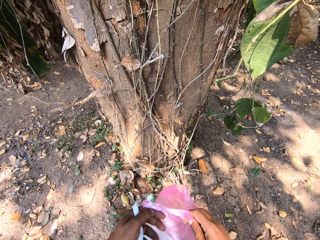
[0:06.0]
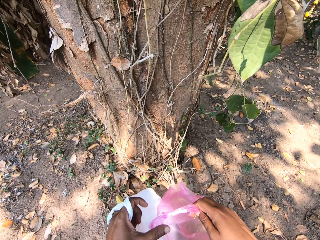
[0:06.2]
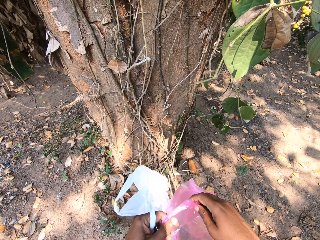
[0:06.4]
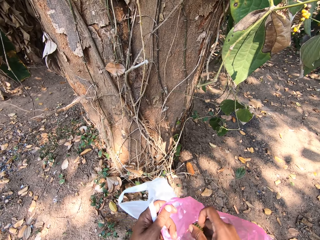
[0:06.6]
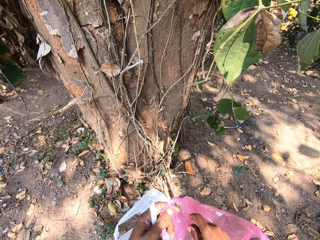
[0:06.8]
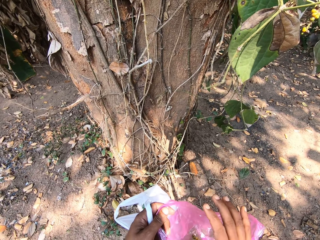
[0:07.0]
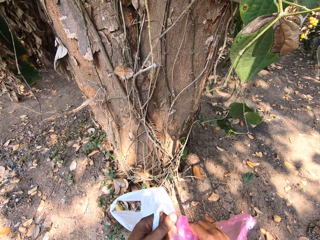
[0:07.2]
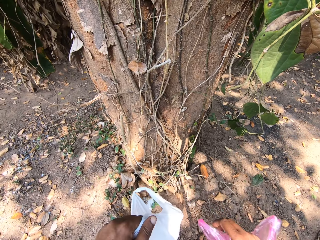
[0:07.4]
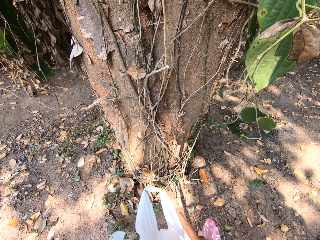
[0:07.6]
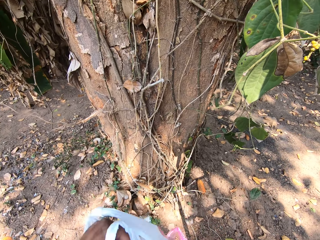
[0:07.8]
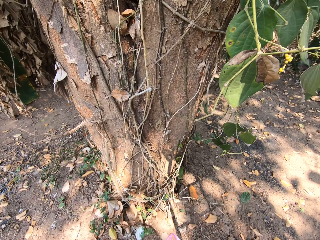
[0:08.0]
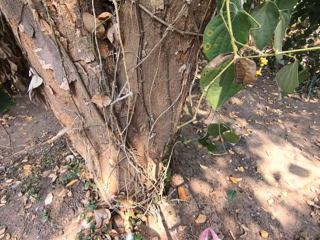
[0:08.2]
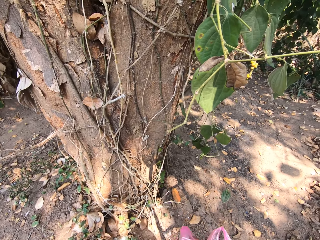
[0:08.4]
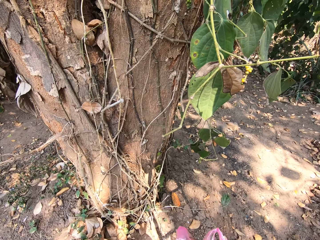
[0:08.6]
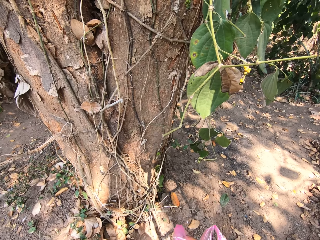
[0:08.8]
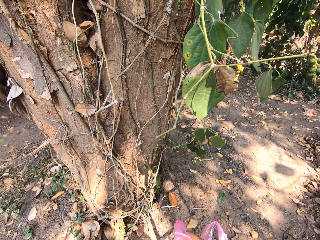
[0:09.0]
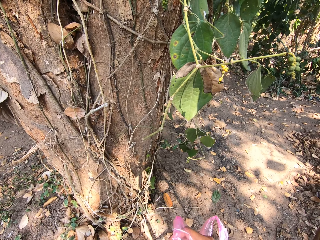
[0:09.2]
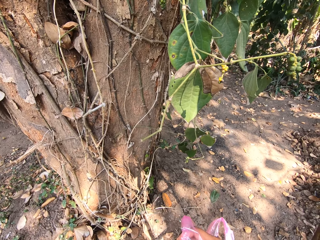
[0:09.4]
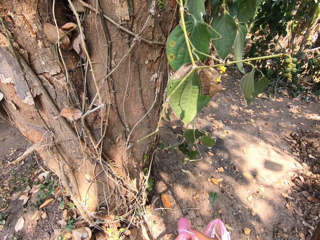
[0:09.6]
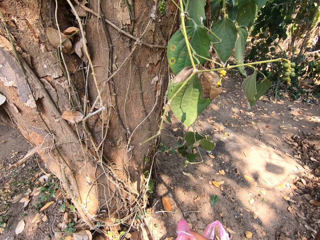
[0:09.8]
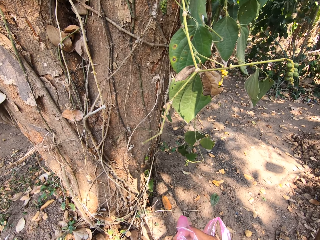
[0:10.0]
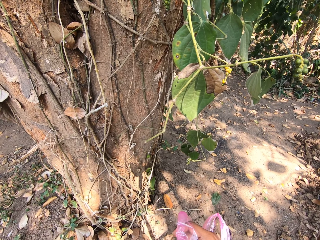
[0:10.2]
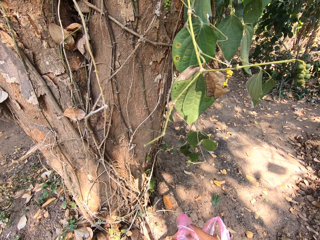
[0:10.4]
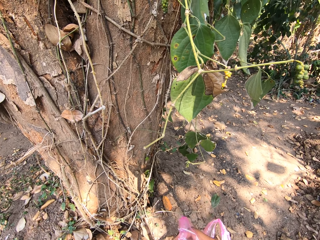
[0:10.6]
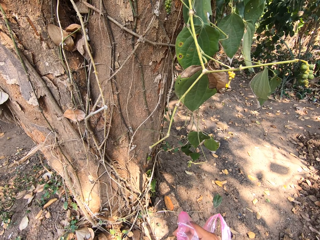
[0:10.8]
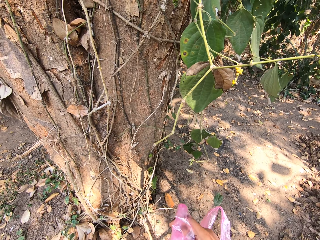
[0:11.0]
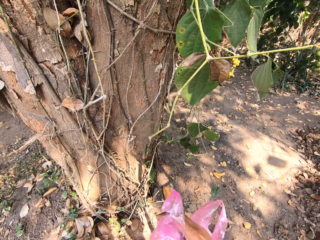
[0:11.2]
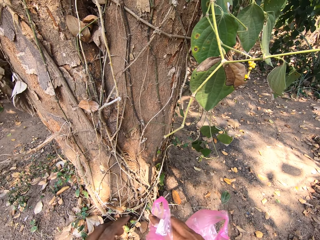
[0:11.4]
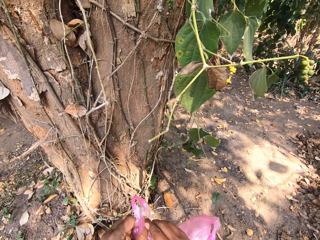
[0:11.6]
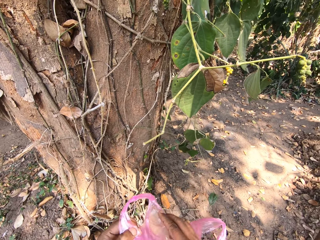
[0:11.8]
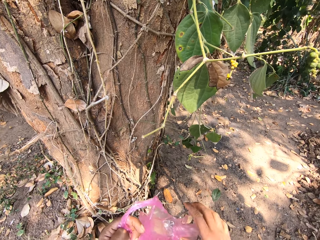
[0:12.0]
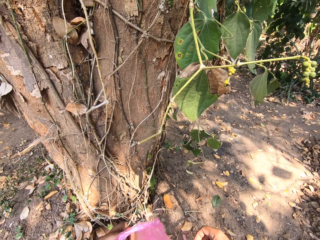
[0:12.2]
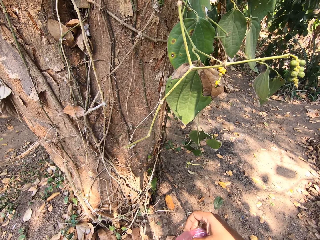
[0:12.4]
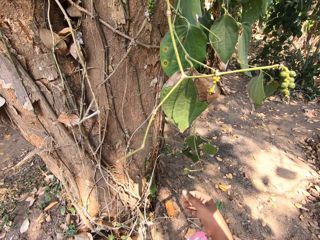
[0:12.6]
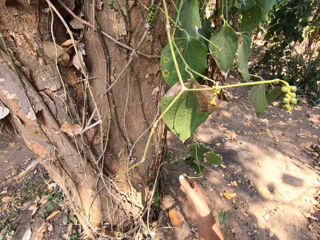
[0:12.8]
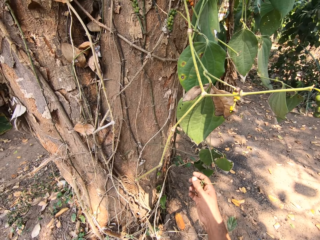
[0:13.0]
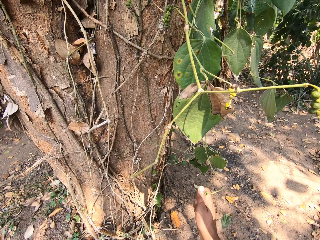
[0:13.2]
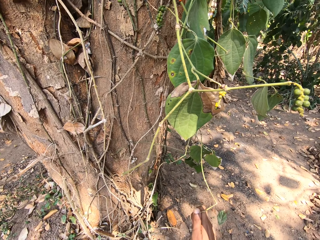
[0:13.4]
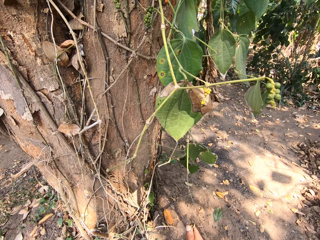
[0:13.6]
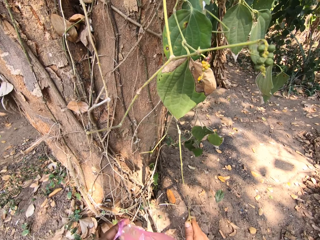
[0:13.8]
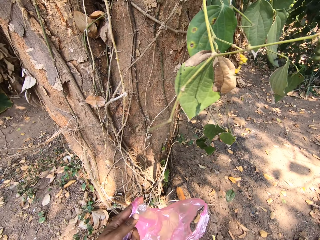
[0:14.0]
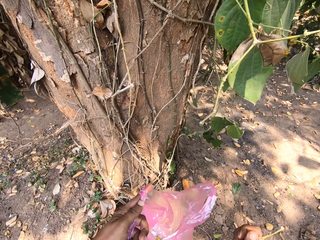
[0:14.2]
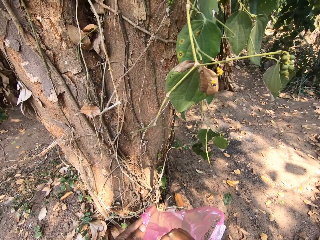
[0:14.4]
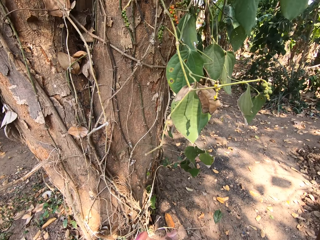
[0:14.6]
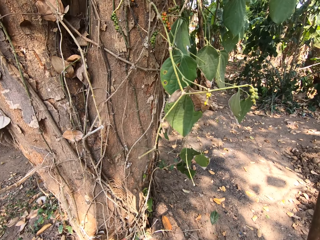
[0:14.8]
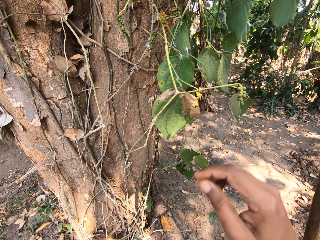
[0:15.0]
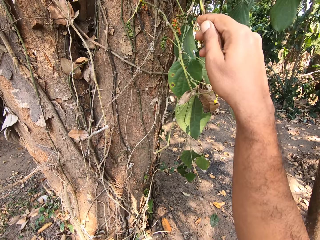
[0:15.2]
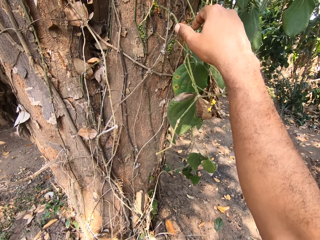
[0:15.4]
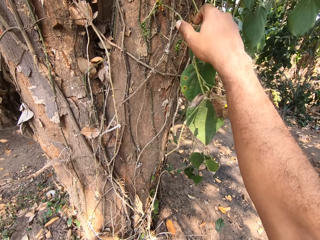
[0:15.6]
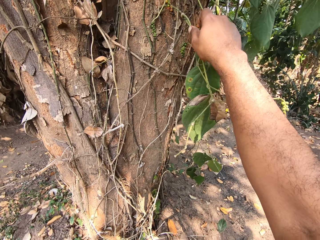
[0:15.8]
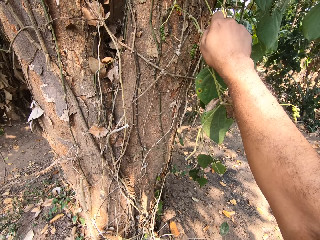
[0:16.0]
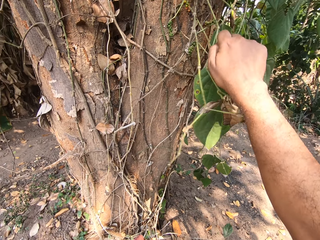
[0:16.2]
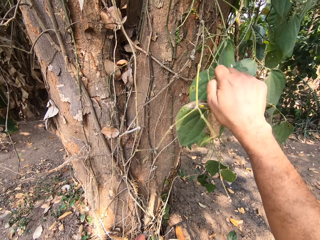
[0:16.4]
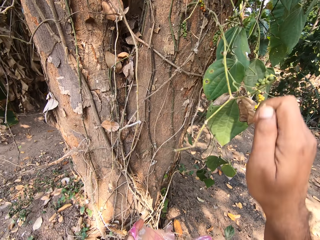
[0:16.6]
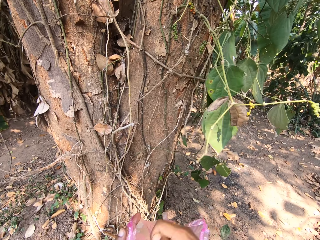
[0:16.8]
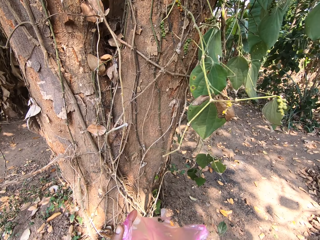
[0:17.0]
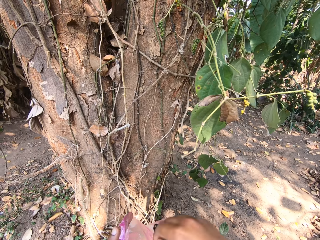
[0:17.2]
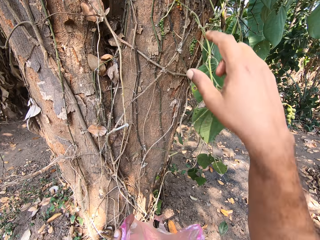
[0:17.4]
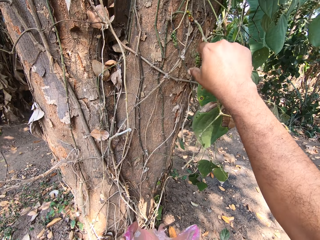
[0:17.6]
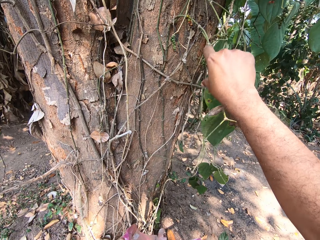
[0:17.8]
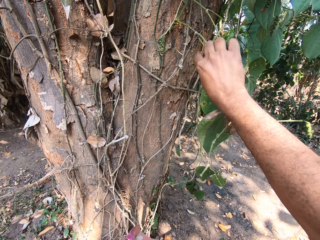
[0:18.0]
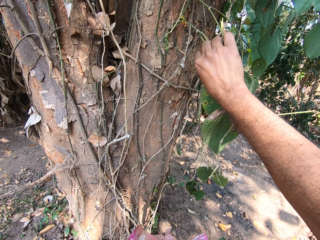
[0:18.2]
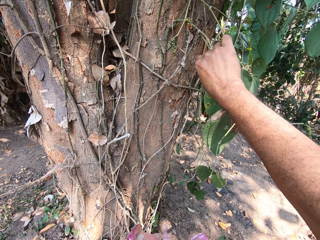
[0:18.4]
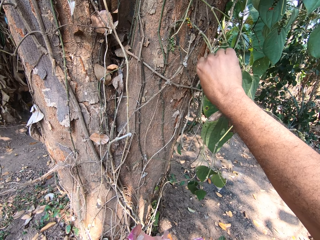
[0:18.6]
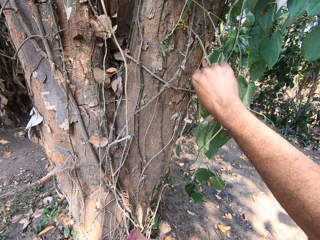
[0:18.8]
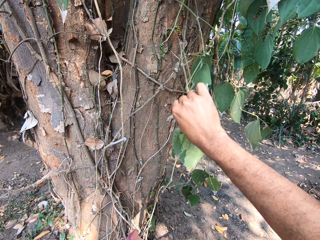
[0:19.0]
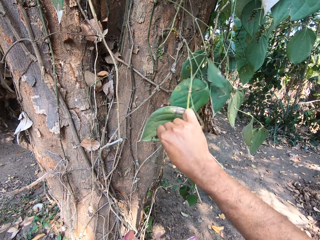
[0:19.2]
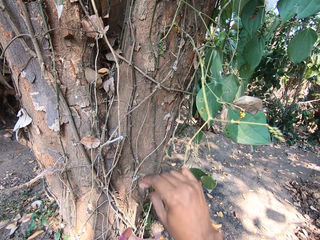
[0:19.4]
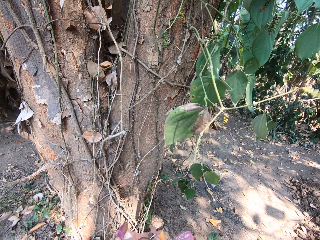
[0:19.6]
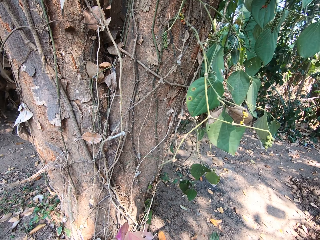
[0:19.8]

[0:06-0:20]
The camera wearer drops the fruit in his right hand in the plastic bag in both hands. He squeezes the plastic bag in his right hand. He squeezes the plastic bag in his left hand. He opens the plastic bag in his left hand in his right hand with his left hand. He plucks a stem from the tree with his right hand. He drops the stem in his right hand in the plastic bag in his left hand. He plucks a stem from the tree with his right hand. He drops the stem in his right hand in the plastic bag in his left hand. He plucks fruits from the tree with his right hand.

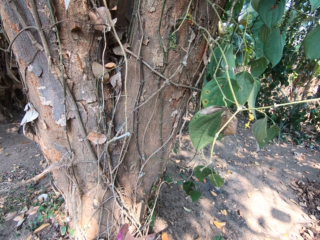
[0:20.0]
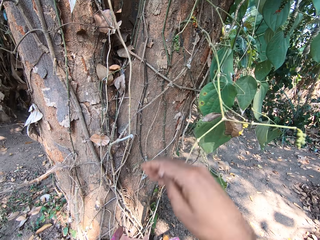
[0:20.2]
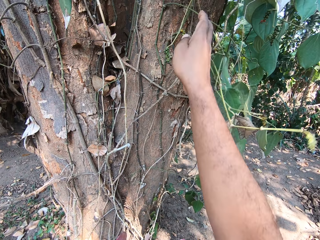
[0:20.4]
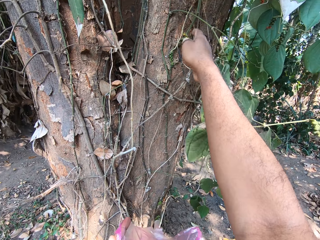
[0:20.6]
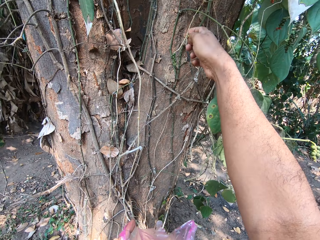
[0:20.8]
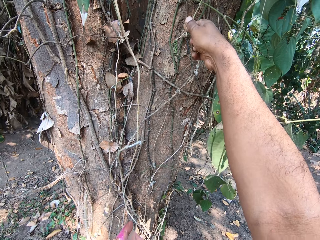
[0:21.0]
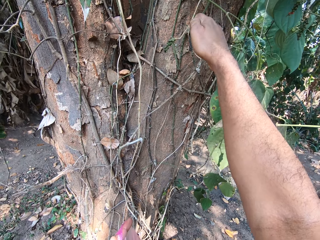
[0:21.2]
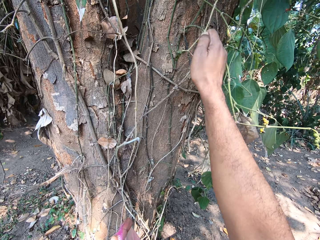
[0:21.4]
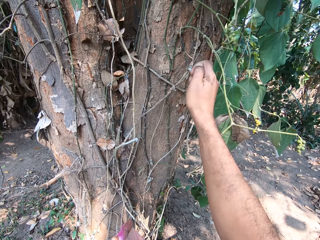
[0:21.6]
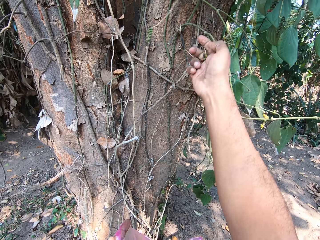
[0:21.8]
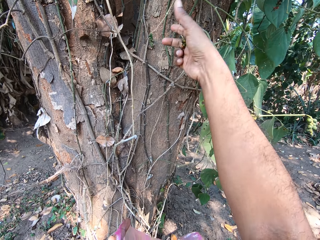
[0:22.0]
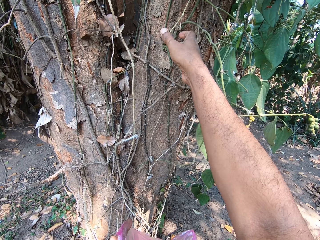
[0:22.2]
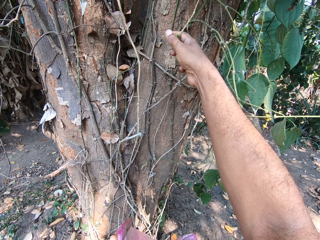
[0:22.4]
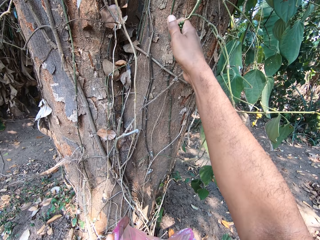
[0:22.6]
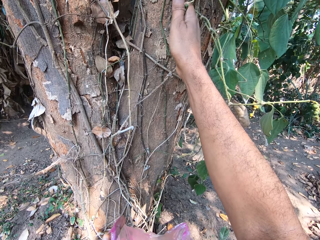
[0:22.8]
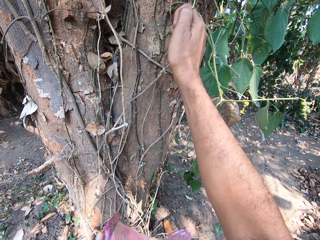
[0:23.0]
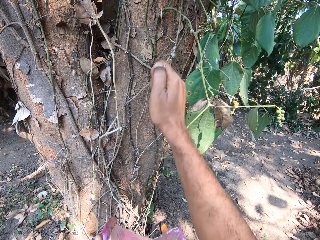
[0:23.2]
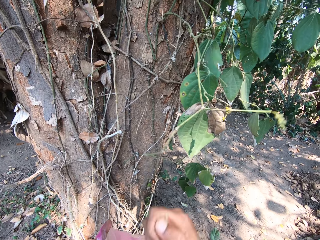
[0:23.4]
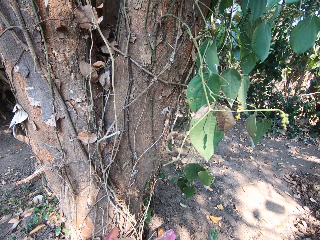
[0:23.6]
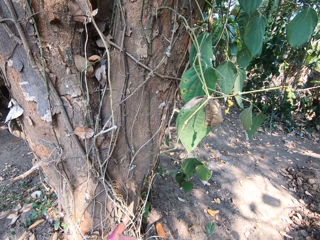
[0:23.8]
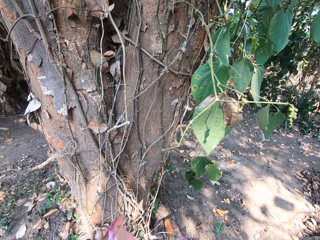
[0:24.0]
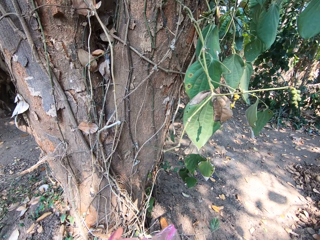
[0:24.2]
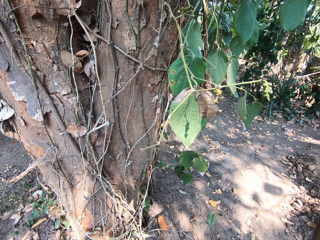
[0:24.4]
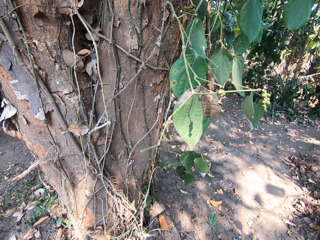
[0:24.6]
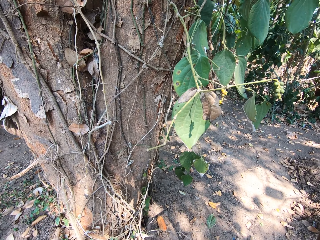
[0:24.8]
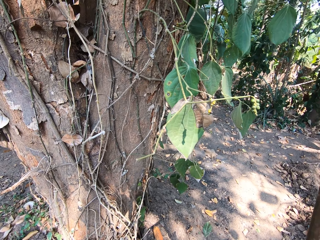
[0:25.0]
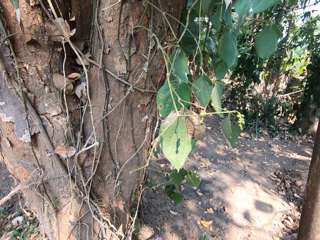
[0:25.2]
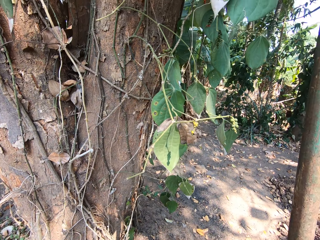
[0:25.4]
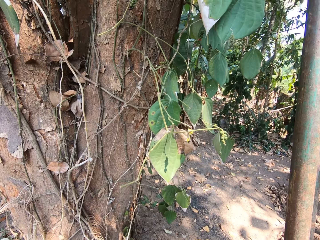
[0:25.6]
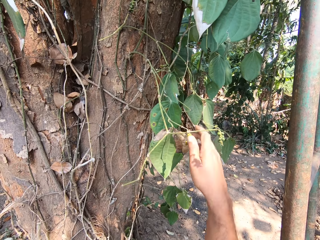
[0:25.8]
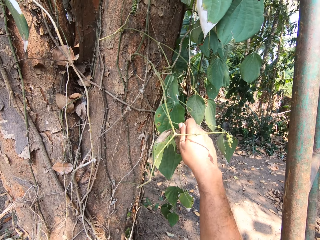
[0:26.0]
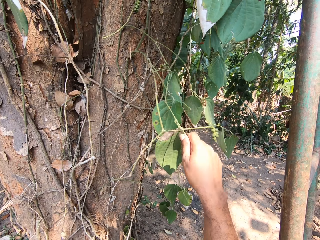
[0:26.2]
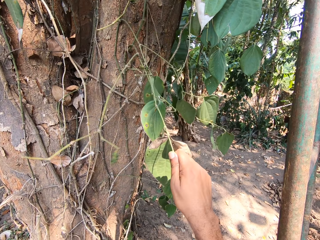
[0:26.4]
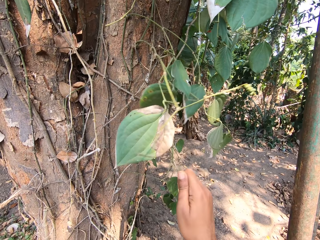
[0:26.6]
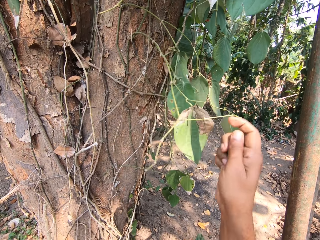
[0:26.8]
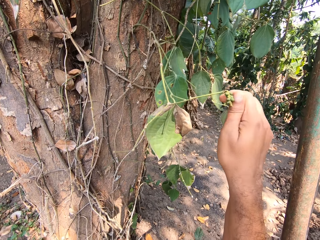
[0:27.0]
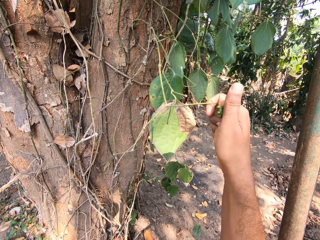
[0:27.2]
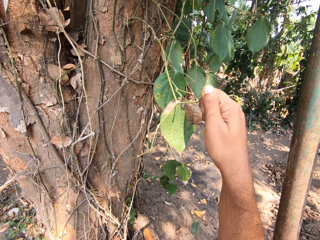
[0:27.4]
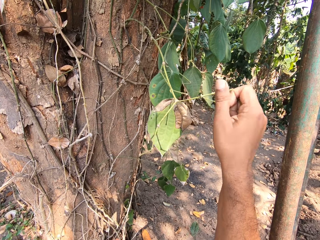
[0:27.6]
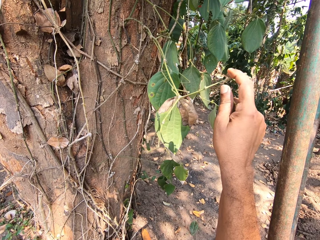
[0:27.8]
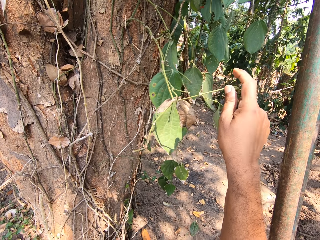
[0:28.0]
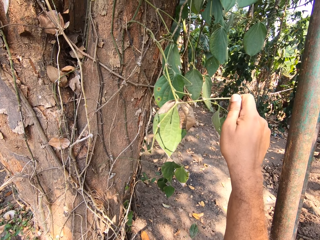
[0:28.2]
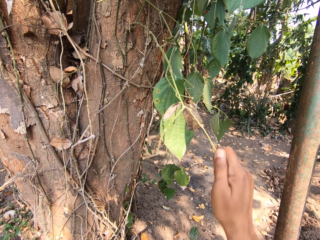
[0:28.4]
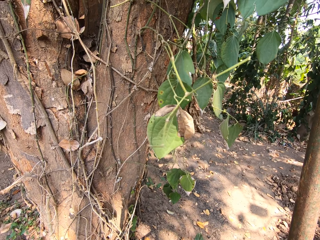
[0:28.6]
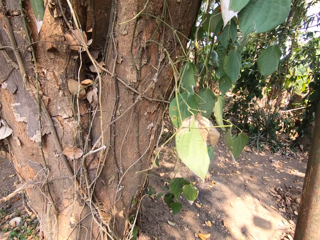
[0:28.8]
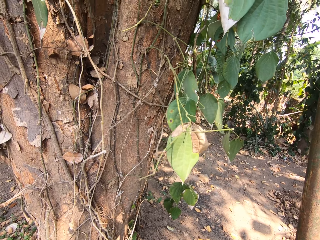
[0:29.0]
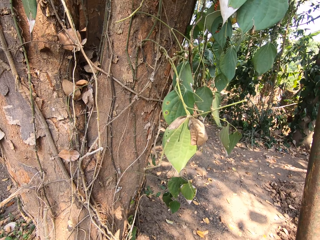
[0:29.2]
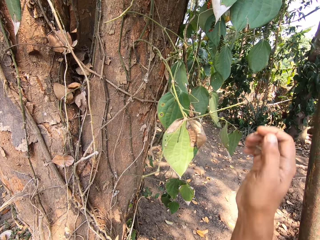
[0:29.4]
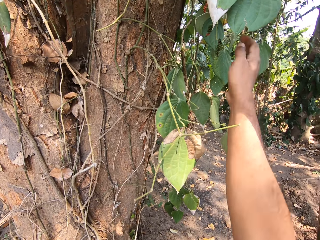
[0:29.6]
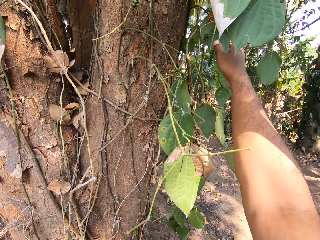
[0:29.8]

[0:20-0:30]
The camera wearer drops the fruits in his right hand in the plastic bag in his left hand. He plucks some fruits from the tree with his right hand. He drops the fruits in his right hand in the plastic bag in his left hand. He plucks some fruits from the tree with his right hand. He lowers his hands down. He drops the fruits in his right hand in the plastic bag in his left hand.
